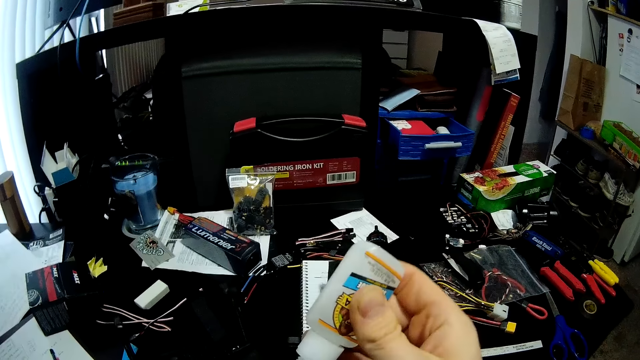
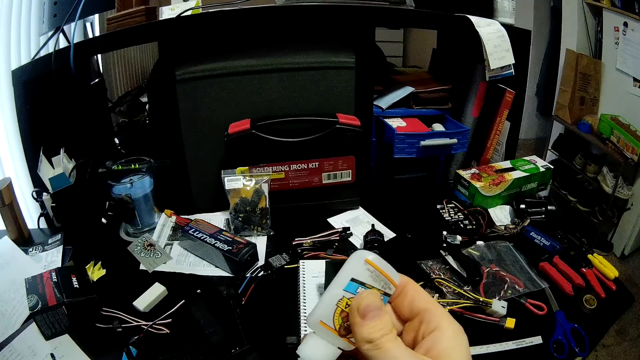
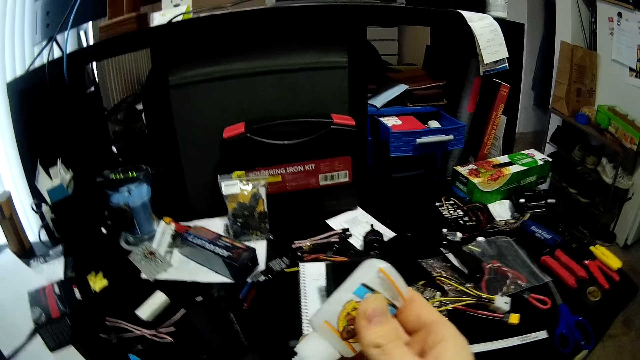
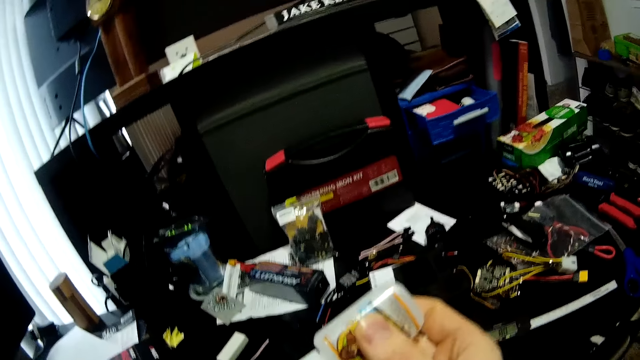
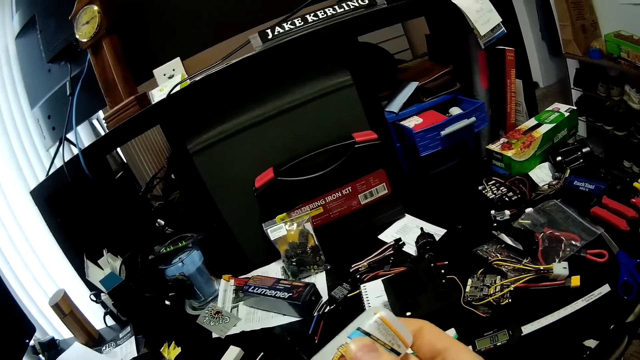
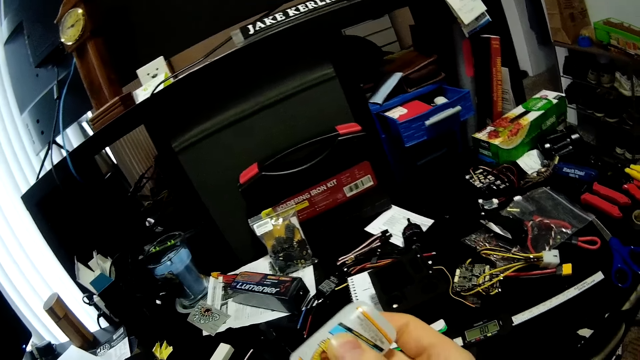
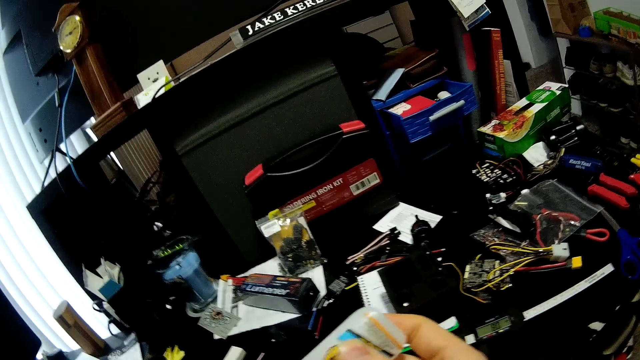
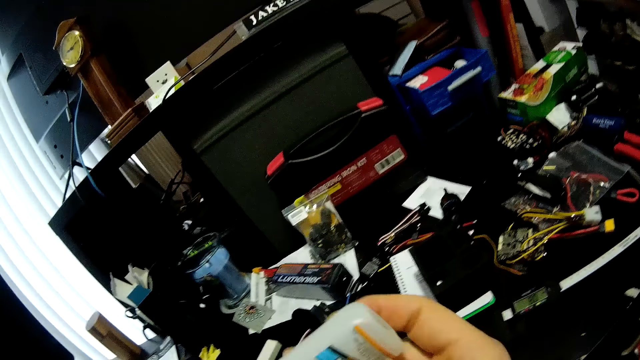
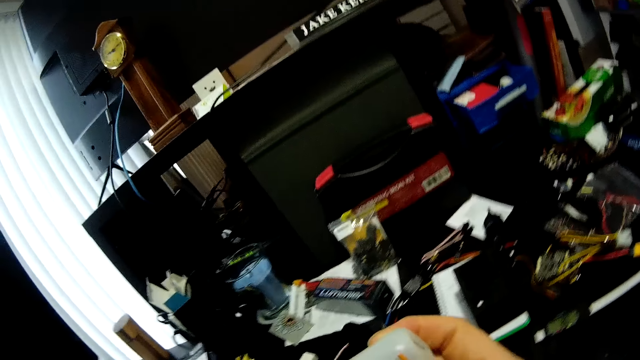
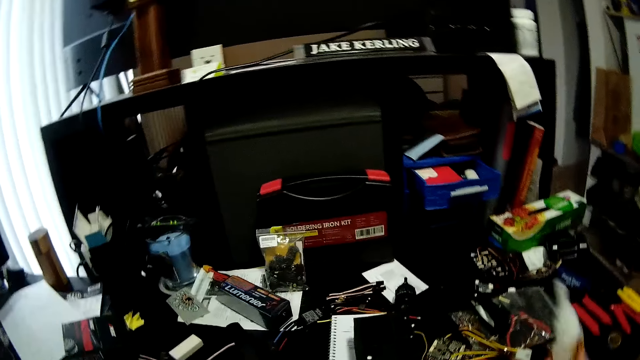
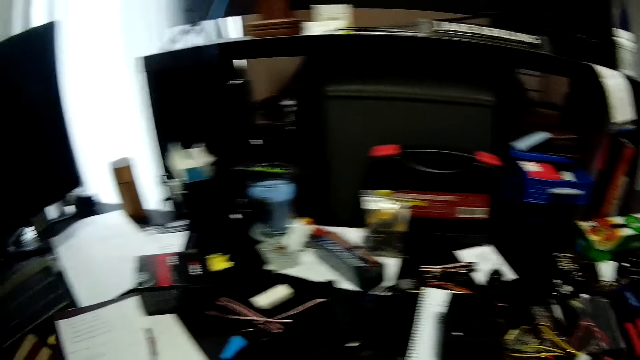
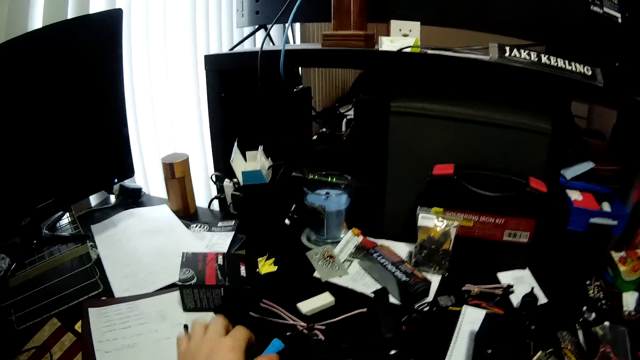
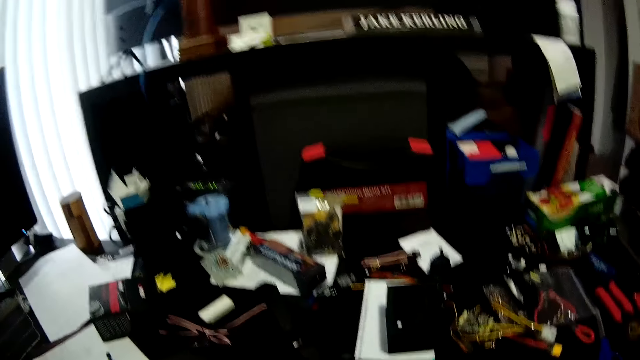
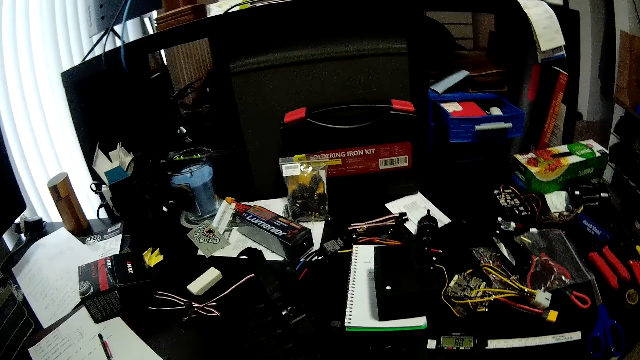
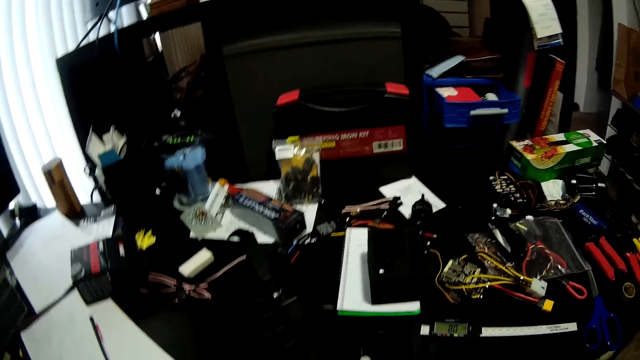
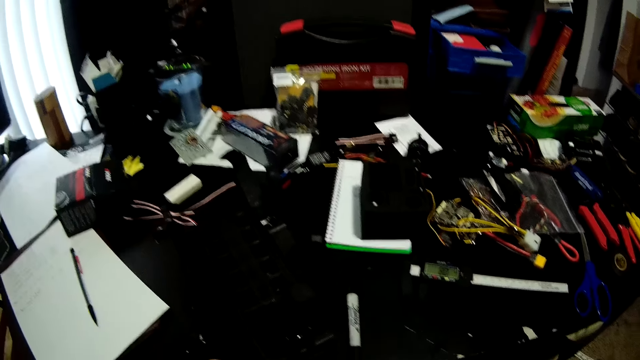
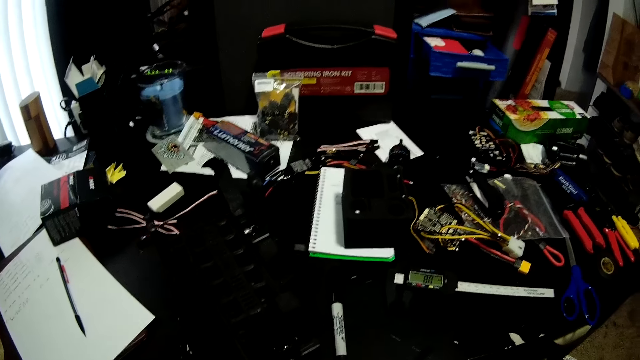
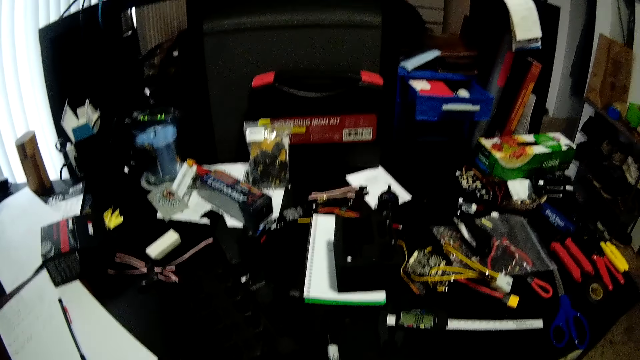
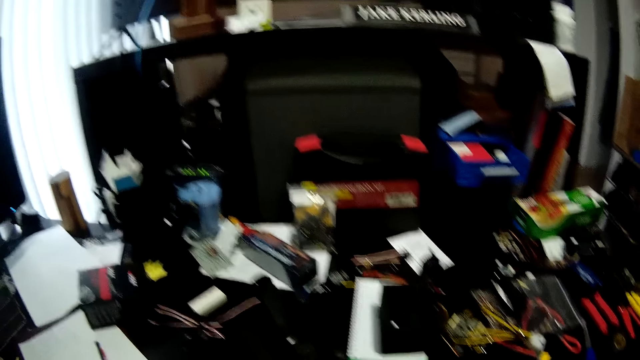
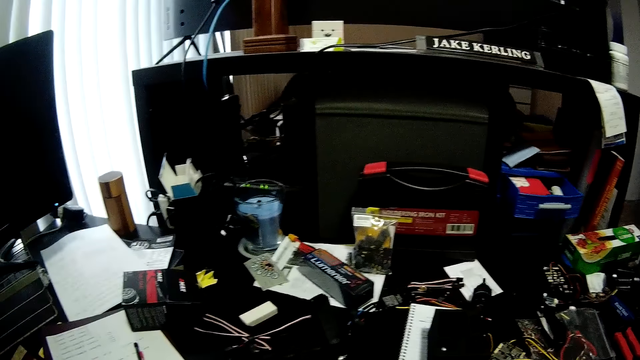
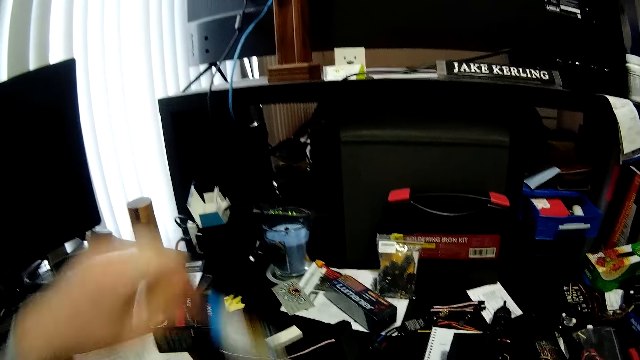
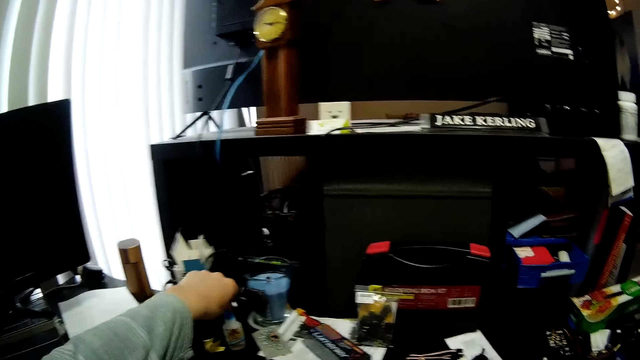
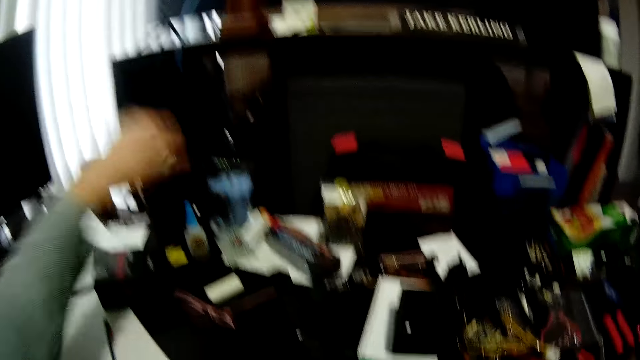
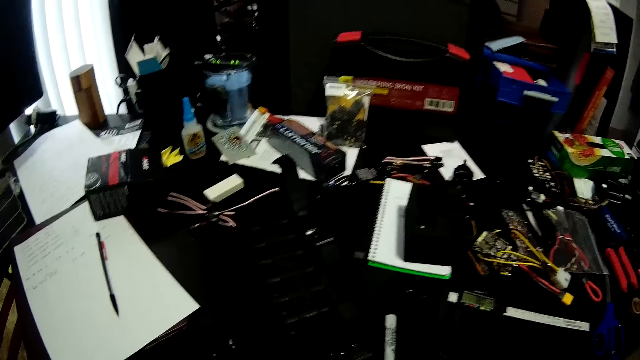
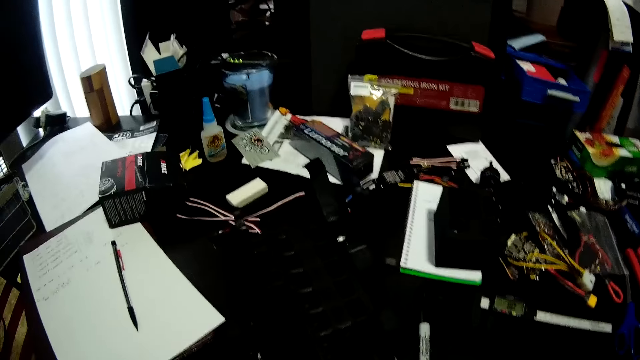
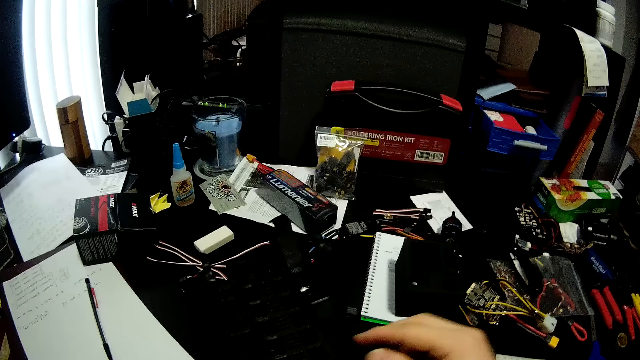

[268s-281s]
The camera wearer moves the glue container towards the table. They look around. They pick up the glue container lid on the table. They look around. They close the glue container. They look around. They put the glue container on the table. They look around.

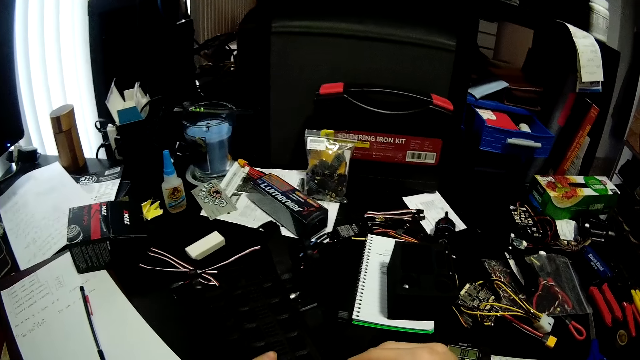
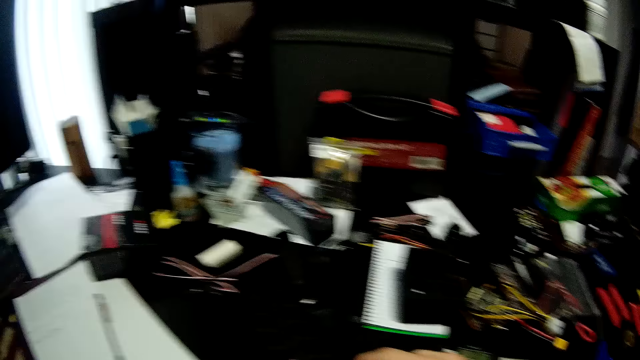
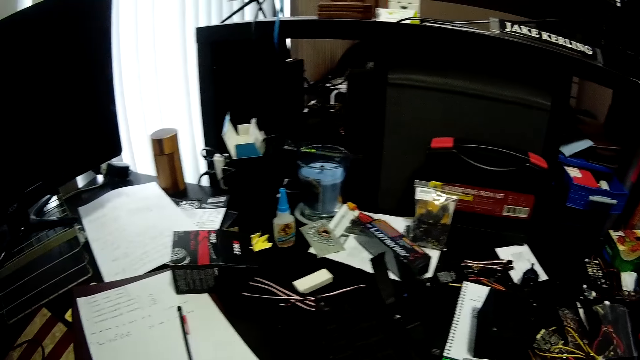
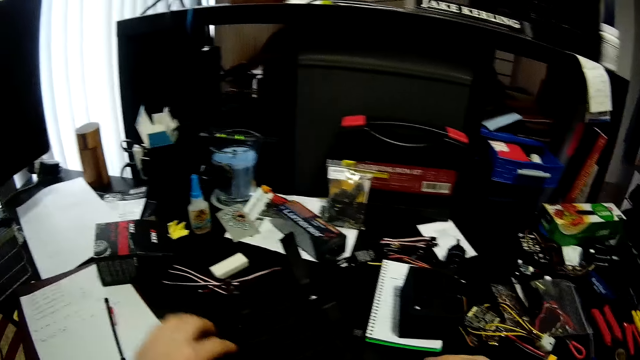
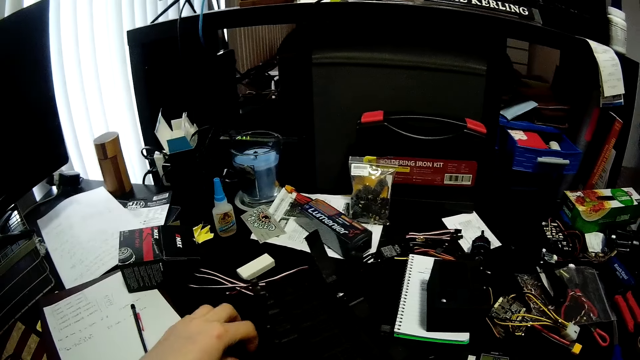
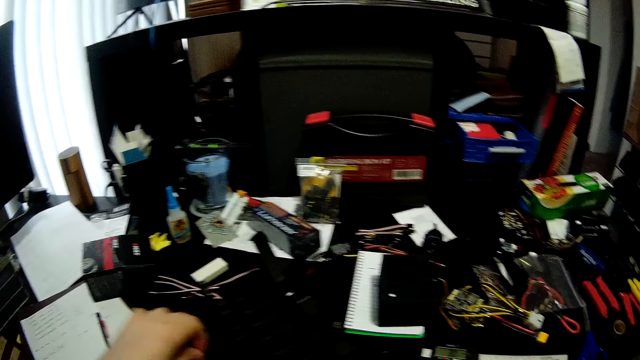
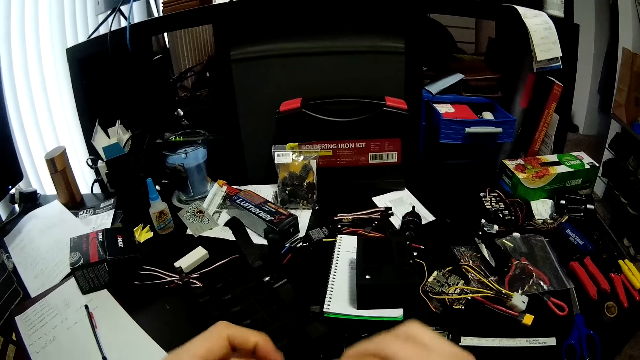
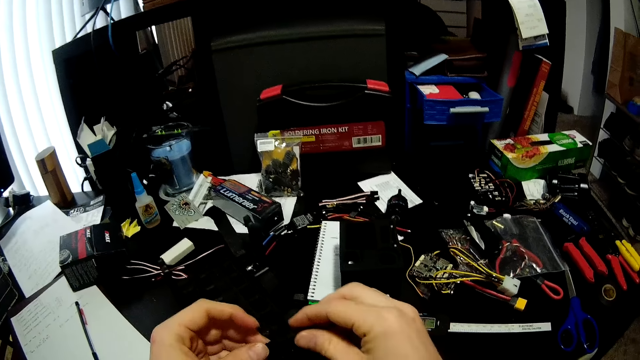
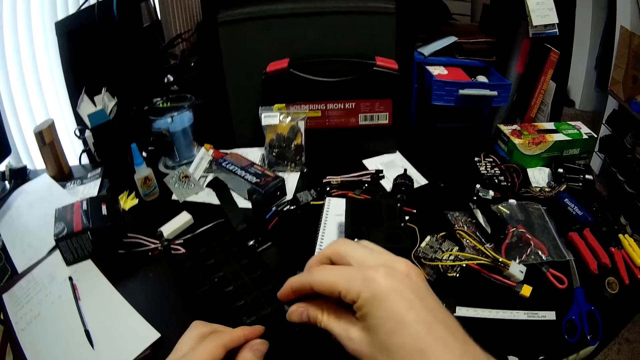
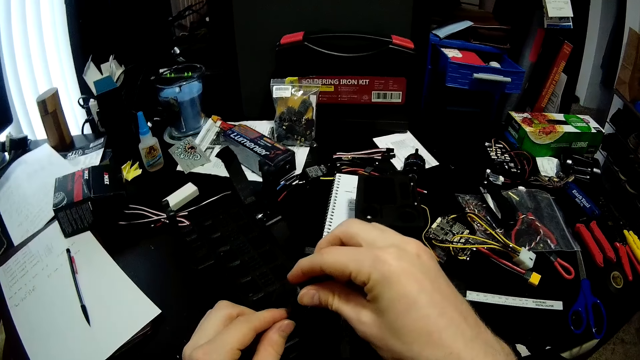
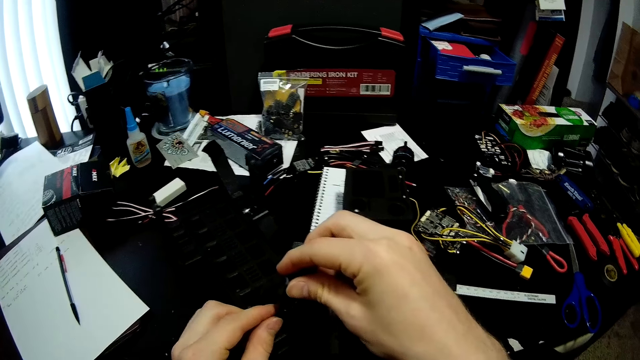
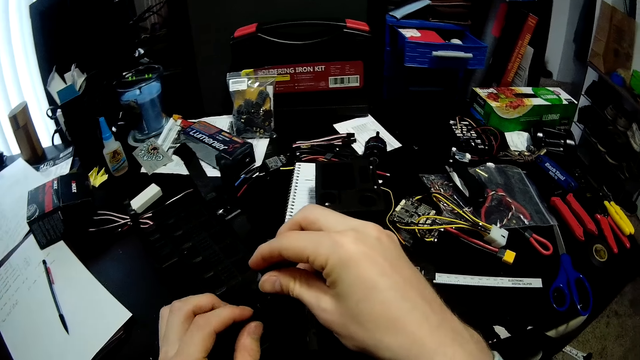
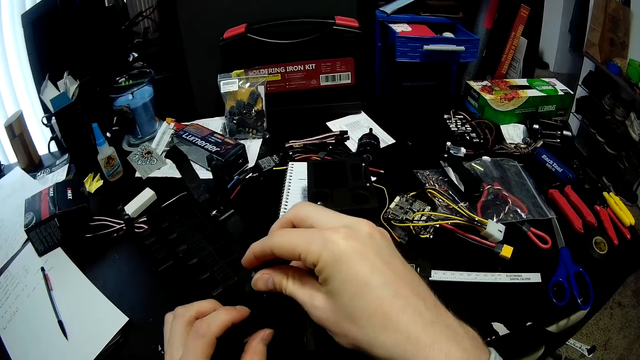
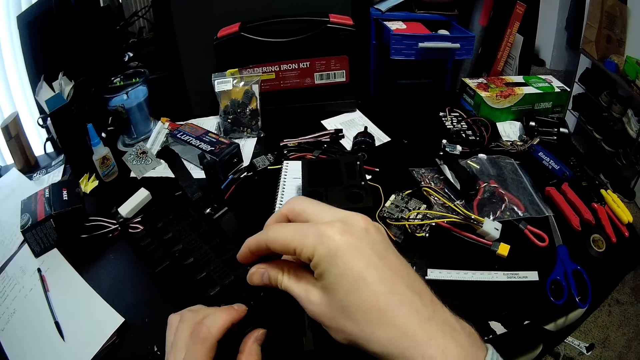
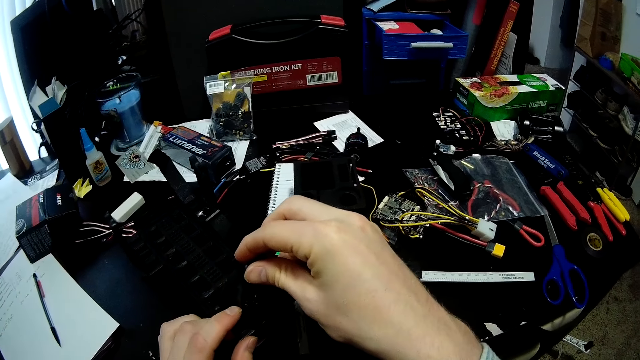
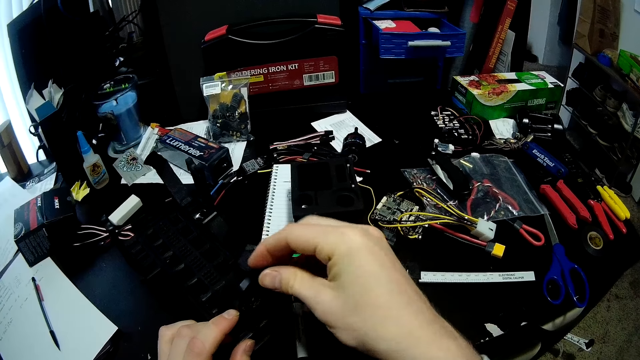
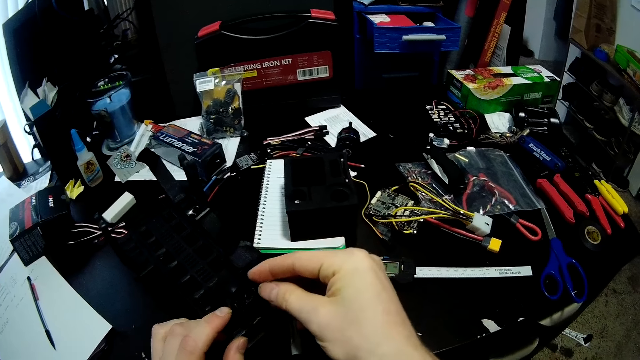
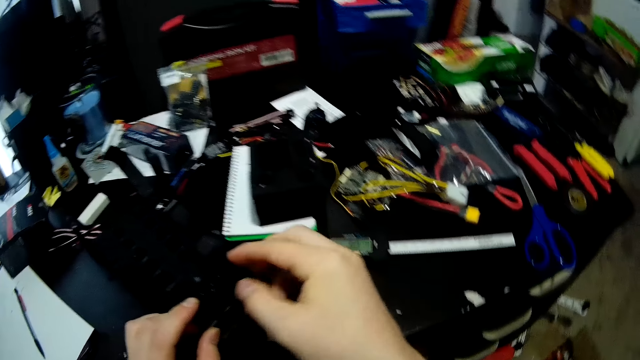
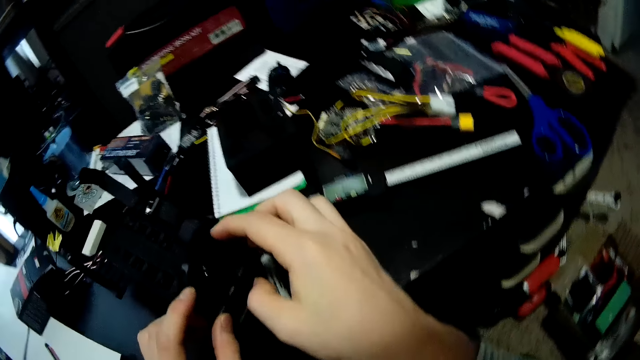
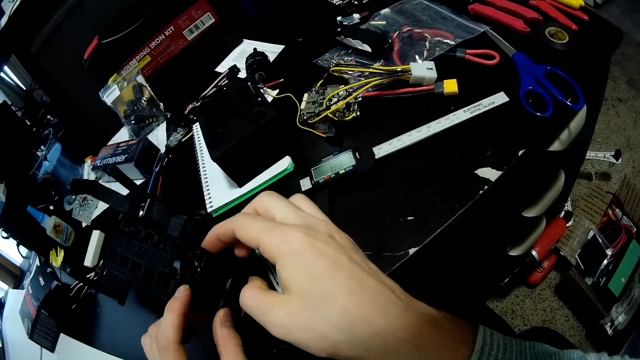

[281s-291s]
The camera wearer fixes something on the table. They pick up something on the table. They fix something to something on the table. They adjust equipment. They connect something.
